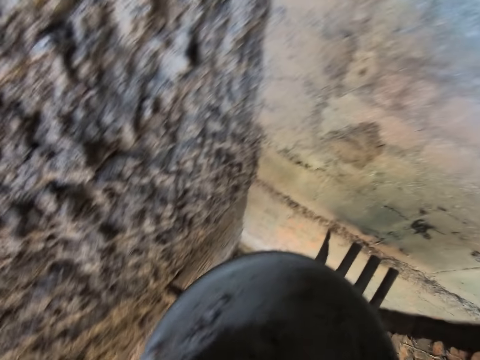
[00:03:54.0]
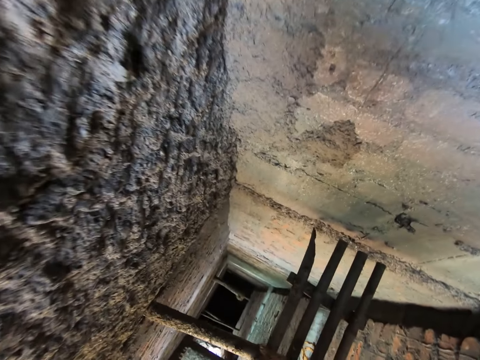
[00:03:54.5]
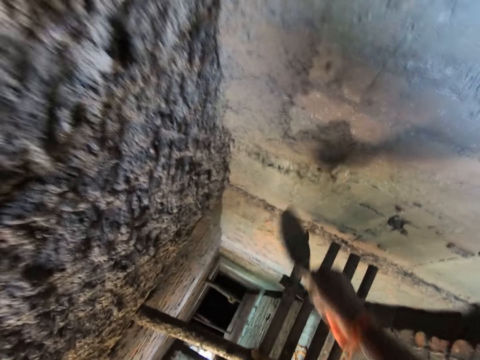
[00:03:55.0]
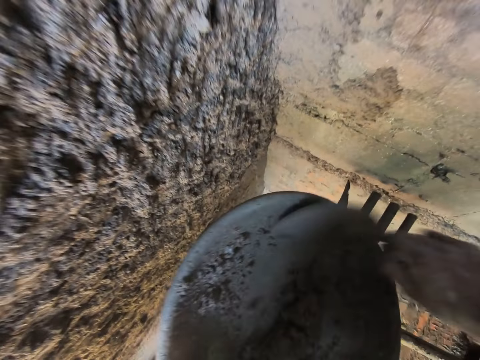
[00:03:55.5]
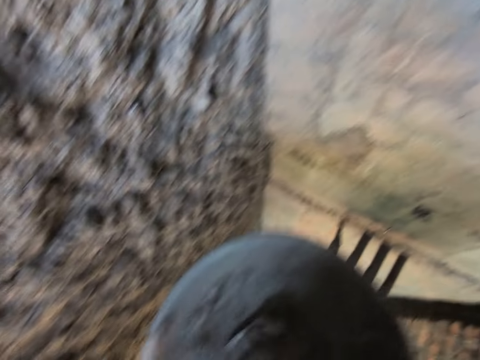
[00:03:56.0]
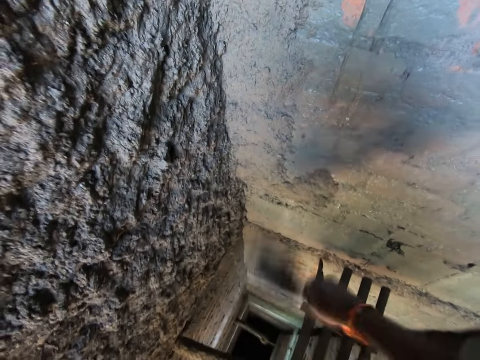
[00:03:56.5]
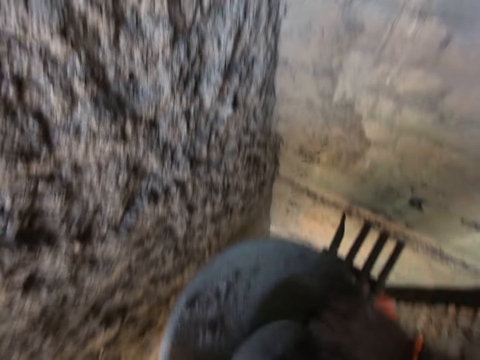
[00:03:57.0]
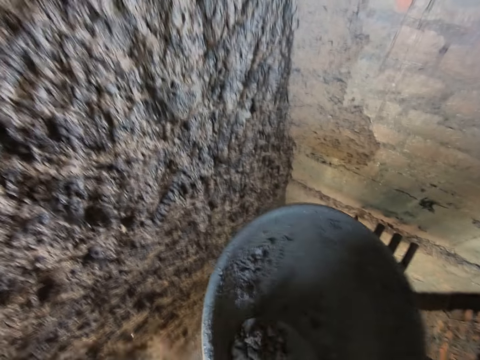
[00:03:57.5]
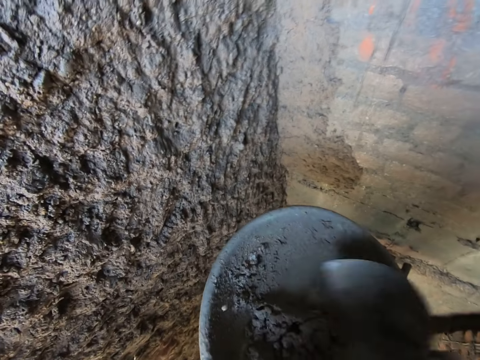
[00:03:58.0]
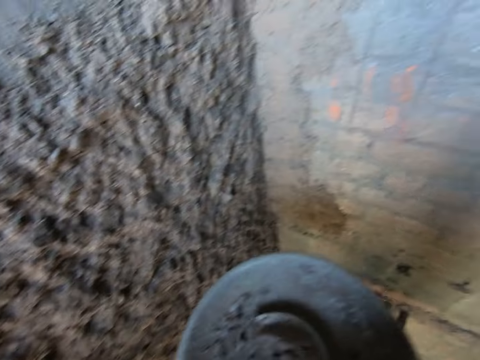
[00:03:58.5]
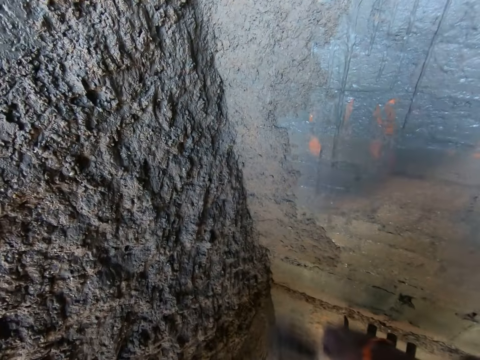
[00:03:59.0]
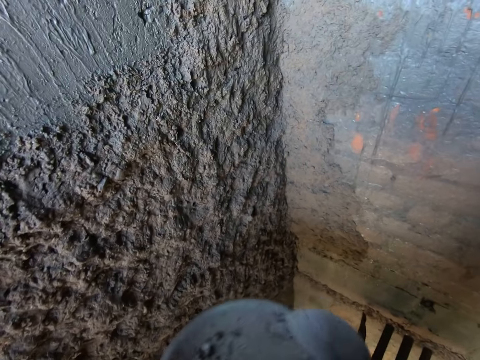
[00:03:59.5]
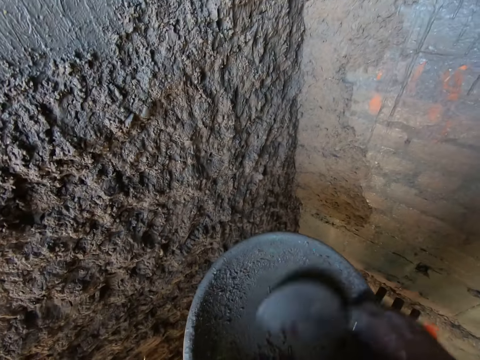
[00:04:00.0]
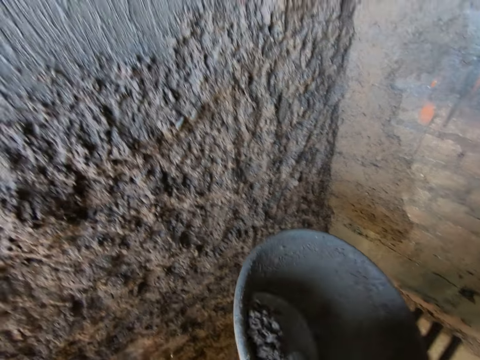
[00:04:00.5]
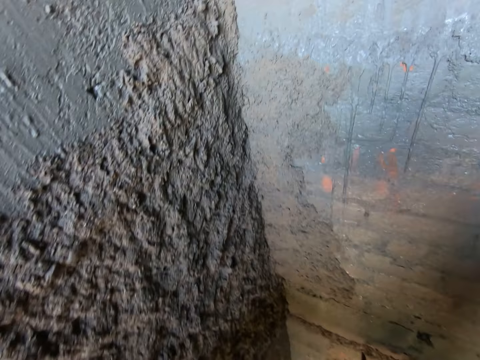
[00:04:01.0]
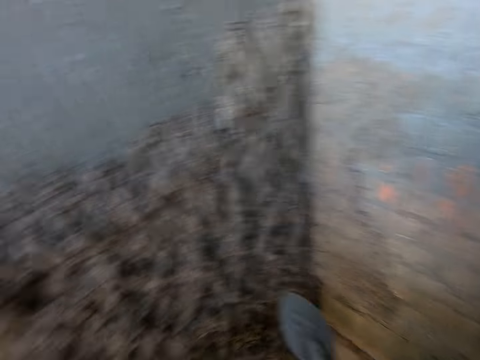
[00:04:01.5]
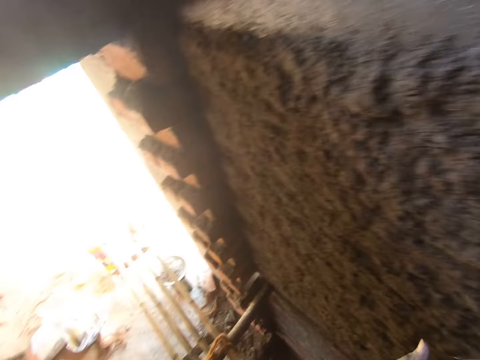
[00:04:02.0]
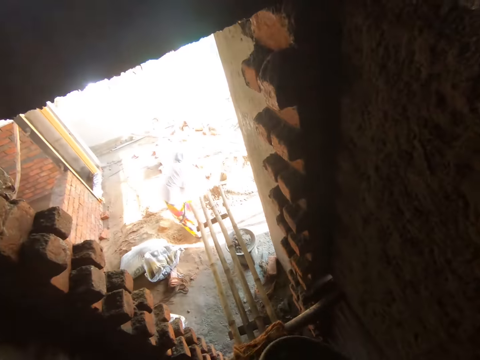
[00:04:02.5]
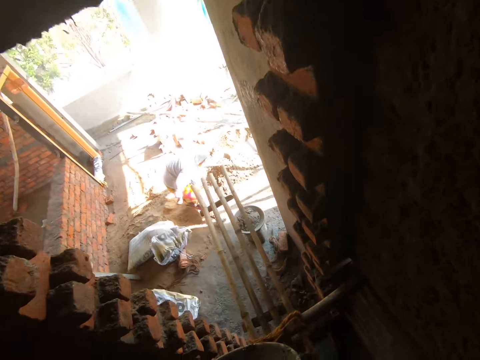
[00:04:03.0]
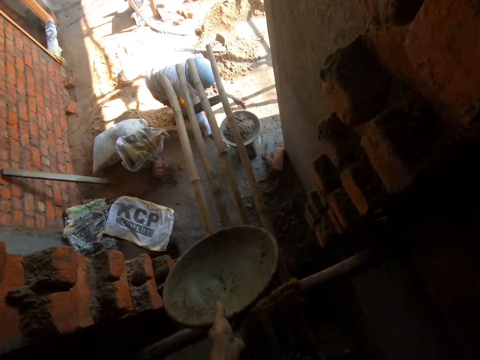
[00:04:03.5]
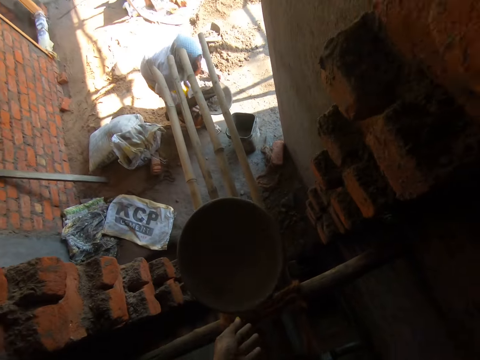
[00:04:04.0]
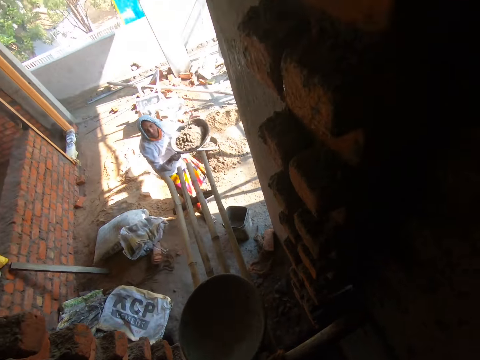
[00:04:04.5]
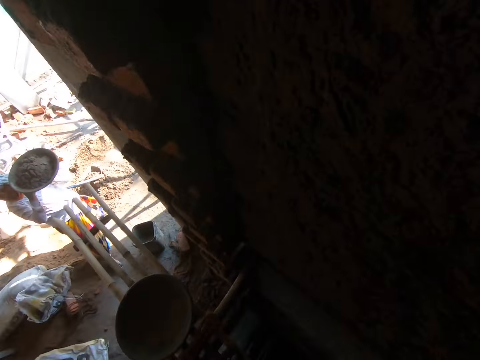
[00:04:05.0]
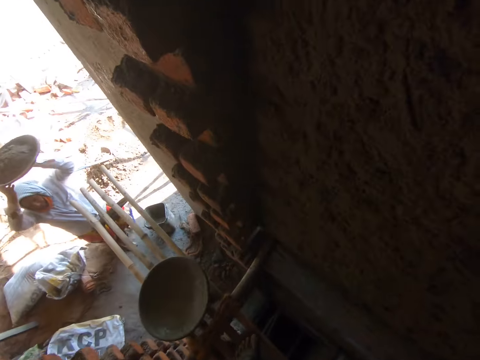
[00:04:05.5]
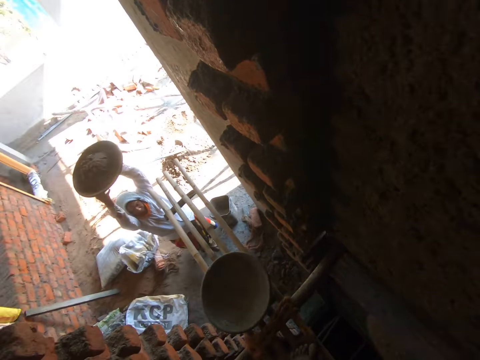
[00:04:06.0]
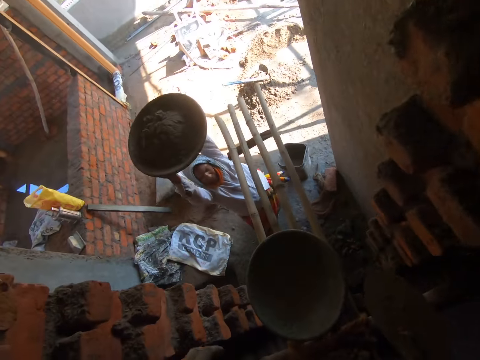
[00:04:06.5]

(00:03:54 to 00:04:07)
The camera wearer scrapes concrete in the bowl in his left hand with the trowel in his right hand. He scoops concrete from the pan of concrete with the trowel in his right hand. He throws the concrete at the wall with the trowel in his right hand. He scoops concrete from the pan of concrete with the trowel in his right hand. He throws the concrete at the wall with the trowel in his right hand. He smears on the wall. He gathers concrete. He mixes concrete. He scoops concrete from the pan of concrete with the trowel in his right hand. He throws the concrete at the wall with the trowel in his right hand. He scrubs the concrete bowl. He scoops concrete from the pan of concrete with the trowel in his right hand. He throws the concrete at the wall with the trowel in his right hand. He places the pan of concrete on the bamboo scaffold with his left hand. The woman picks a pan of concrete from a bucket on the floor with her hands. The camera wearer fetches concrete.

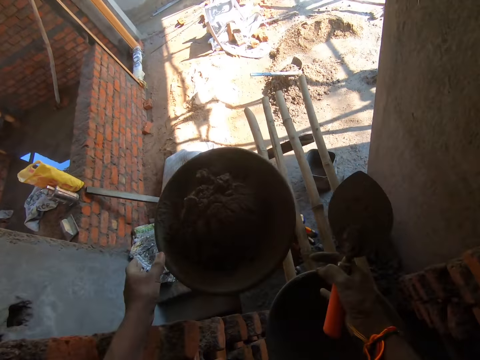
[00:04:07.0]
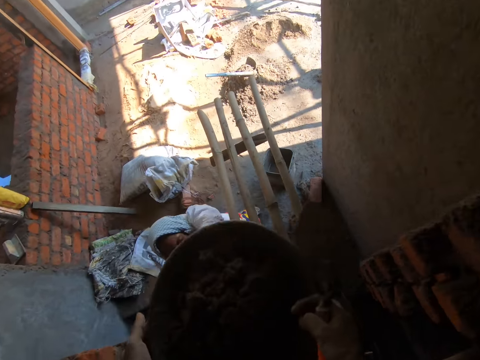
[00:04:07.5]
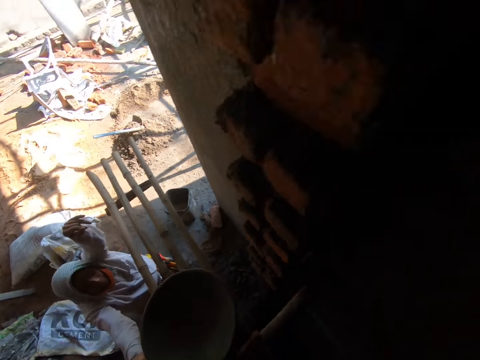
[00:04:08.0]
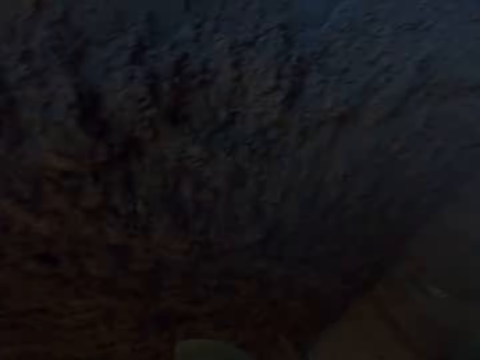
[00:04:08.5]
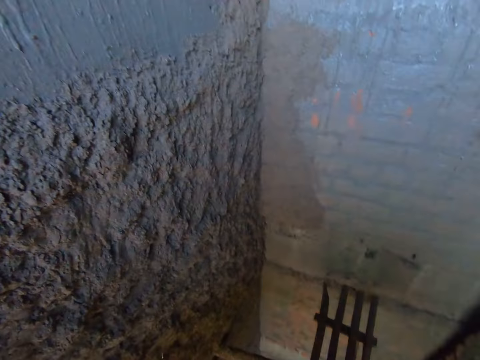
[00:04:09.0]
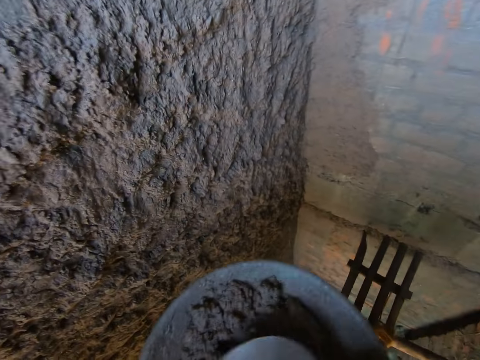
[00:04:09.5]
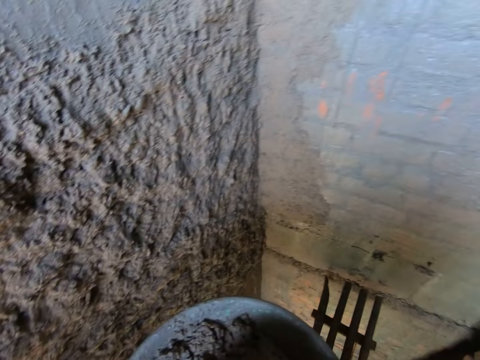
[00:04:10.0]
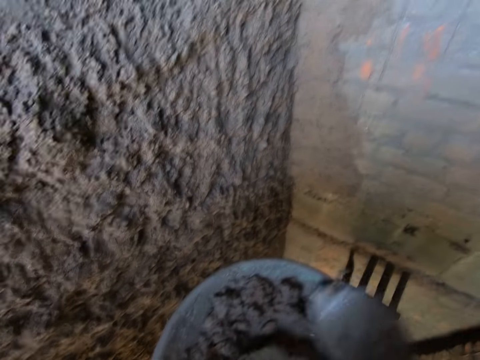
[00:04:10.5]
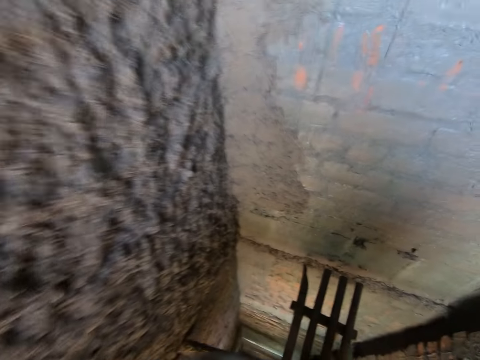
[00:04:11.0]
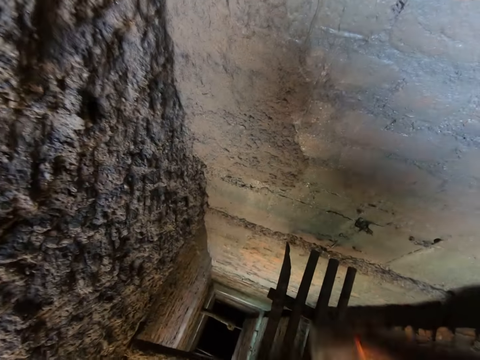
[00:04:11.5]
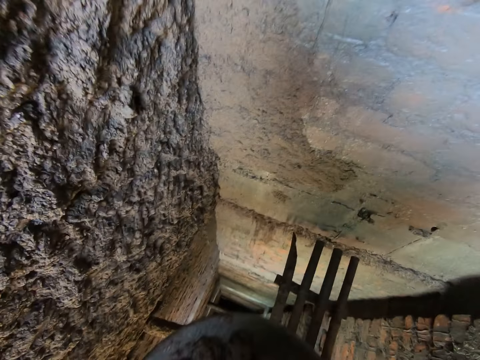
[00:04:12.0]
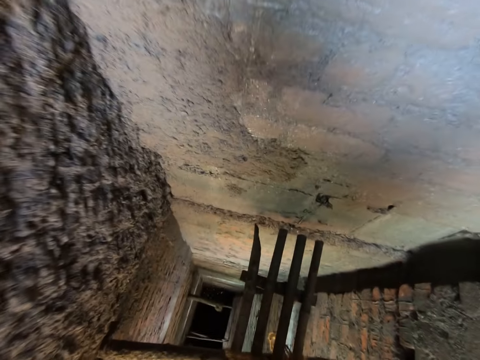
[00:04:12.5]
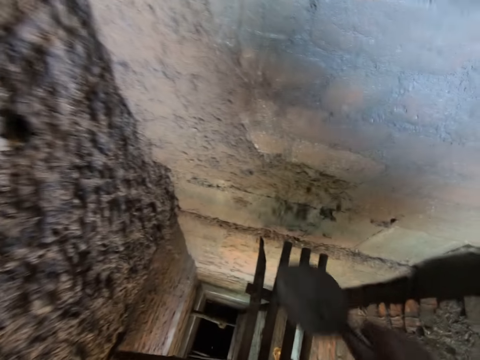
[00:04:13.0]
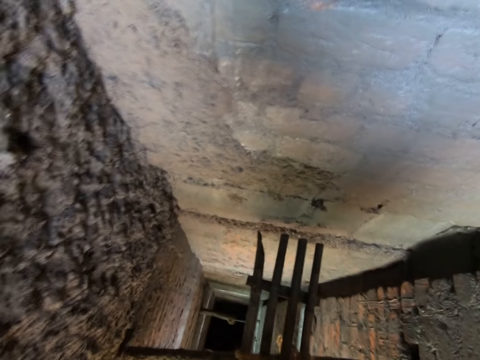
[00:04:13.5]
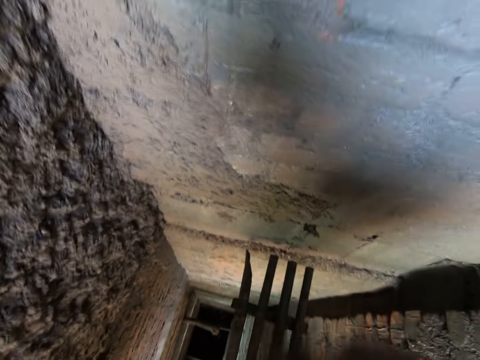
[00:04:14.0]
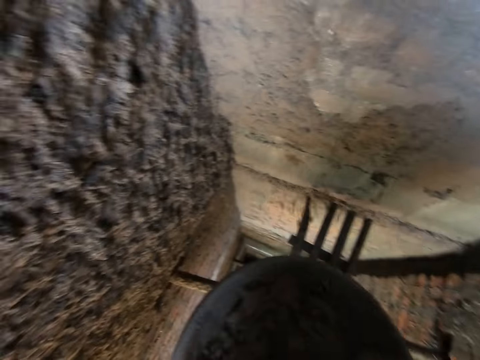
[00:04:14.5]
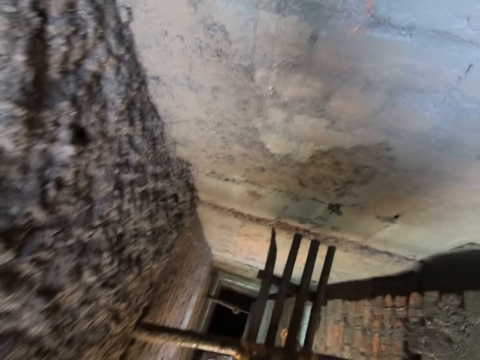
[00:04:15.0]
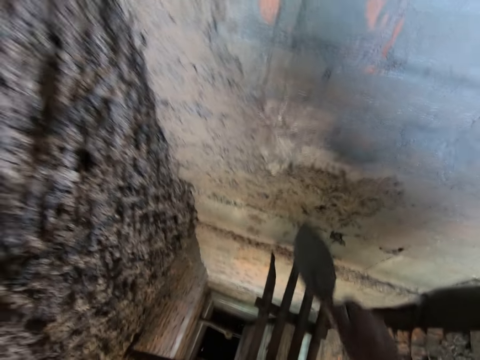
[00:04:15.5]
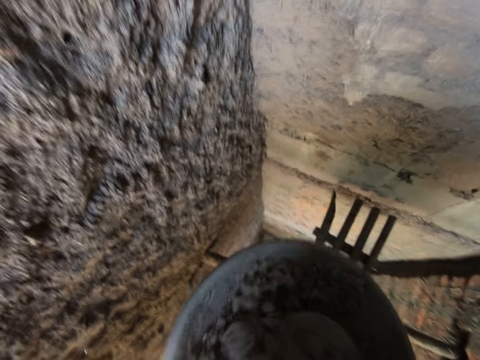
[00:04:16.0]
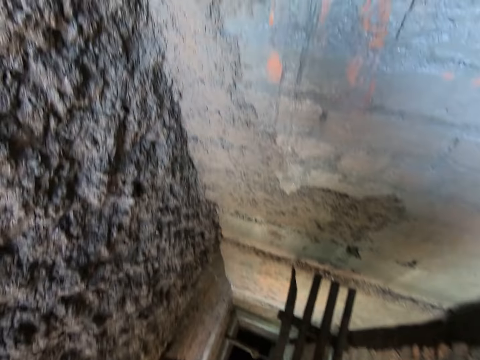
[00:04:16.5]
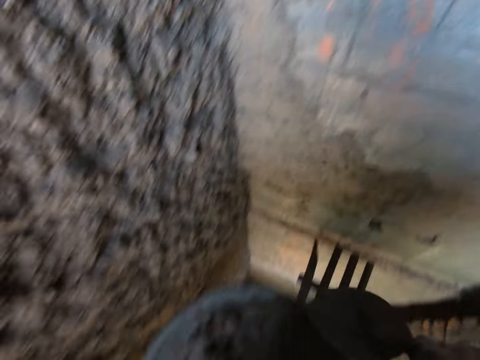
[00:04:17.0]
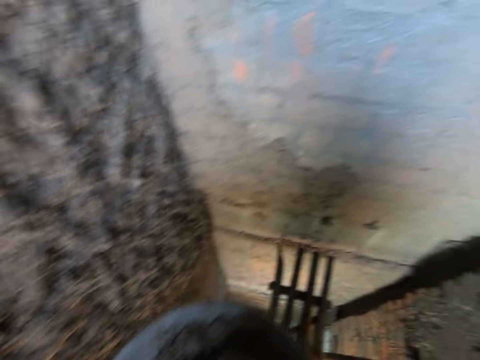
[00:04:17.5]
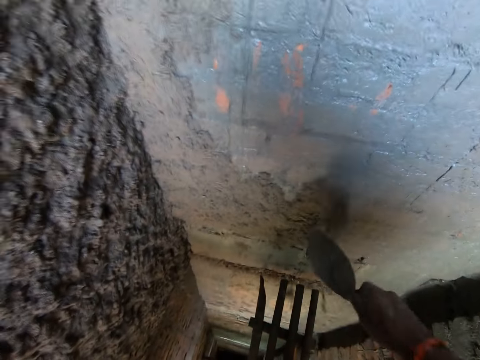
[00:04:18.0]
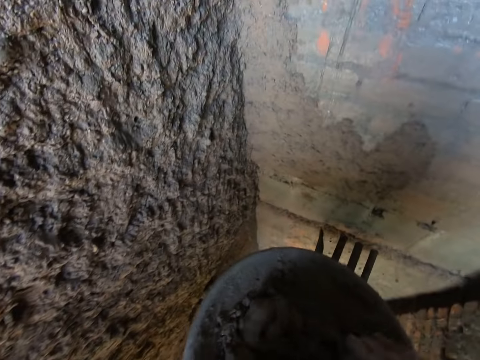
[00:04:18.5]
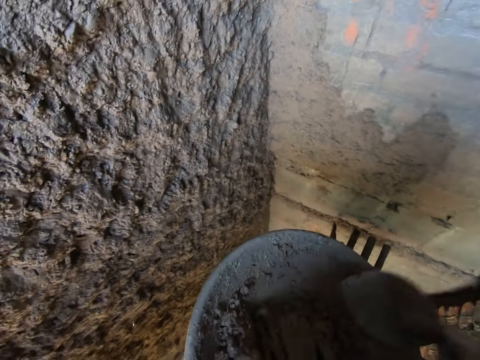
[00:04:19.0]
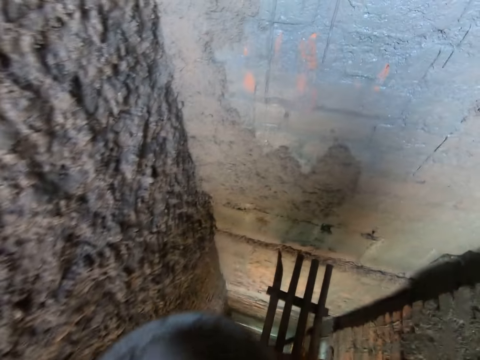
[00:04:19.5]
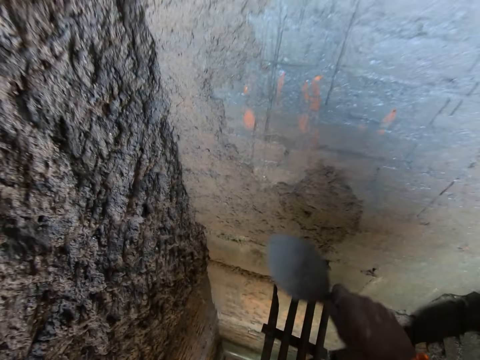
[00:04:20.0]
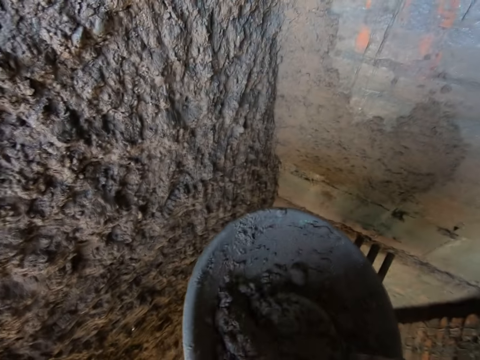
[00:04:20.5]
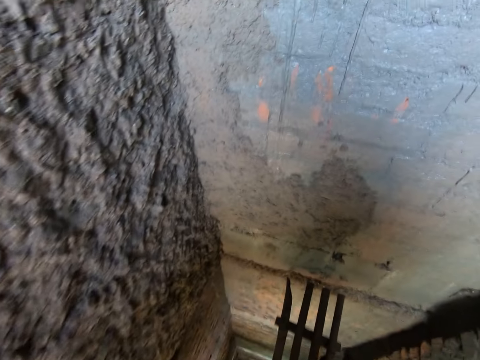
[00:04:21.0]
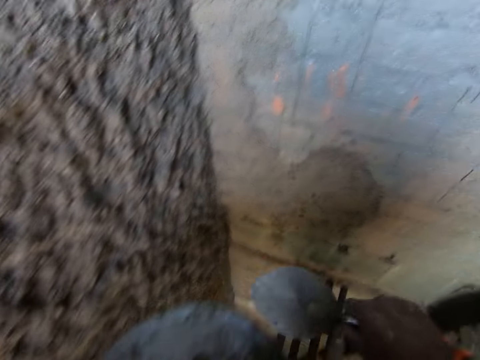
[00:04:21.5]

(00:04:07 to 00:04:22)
The camera wearer collects the pan of concrete in the woman's hands with his hands. He picks the pan of concrete from the bamboo scaffold with his right hand. He stirs the concrete in the pan in his left hand with the trowel in his right hand. He scoops concrete from the pan of concrete with the trowel in his right hand. He throws the concrete at the wall with the trowel in his right hand. He smears the concrete. He scoops concrete from the pan of concrete with the trowel in his right hand. He throws the concrete at the wall with the trowel in his right hand. He scoops concrete from the pan of concrete with the trowel in his right hand. He throws the concrete at the wall with the trowel in his right hand. He scoops concrete from the pan of concrete with the trowel in his right hand. He throws the concrete at the wall with the trowel in his right hand. He scoops concrete from the pan of concrete with the trowel in his right hand. He throws the concrete at the wall with the trowel in his right hand. He scoops concrete from the pan of concrete with the trowel in his right hand. He throws the concrete at the wall with the trowel in his right hand. He stirs the concrete in the pan in his left hand with the trowel in his right hand. He scoops concrete from the pan of concrete with the trowel in his right hand. He throws the concrete at the wall with the trowel in his right hand. He scoops concrete from the pan of concrete with the trowel in his right hand. He throws the concrete at the wall with the trowel in his right hand.
